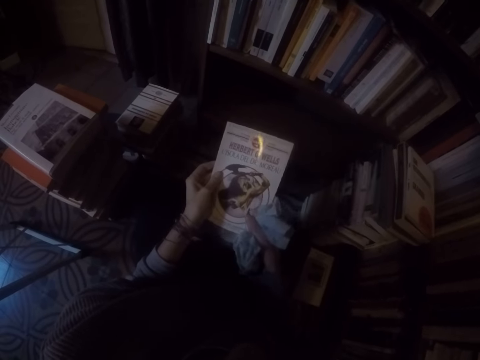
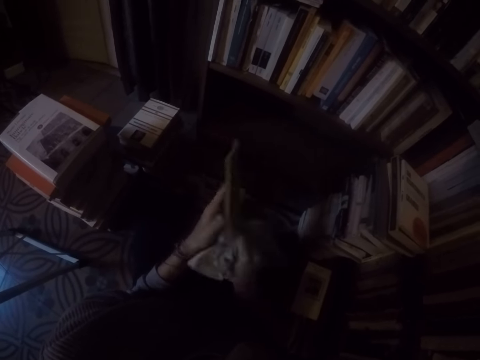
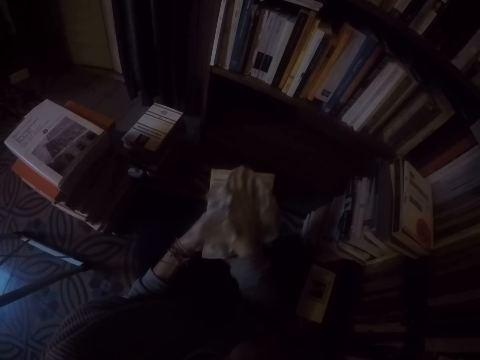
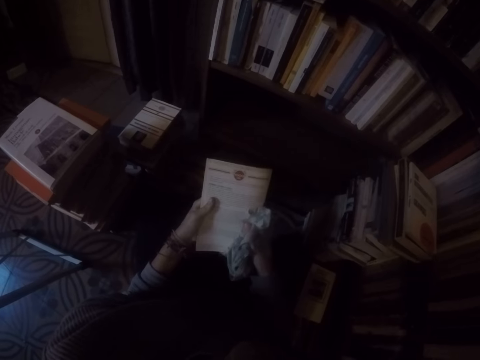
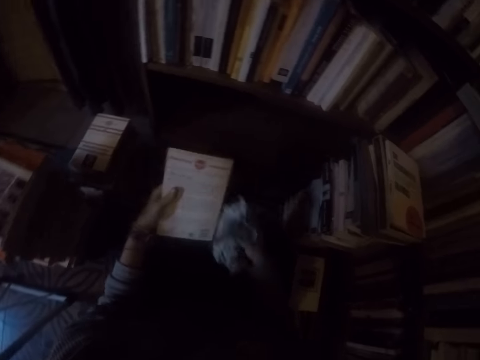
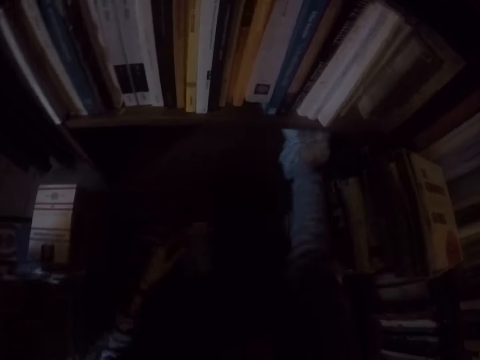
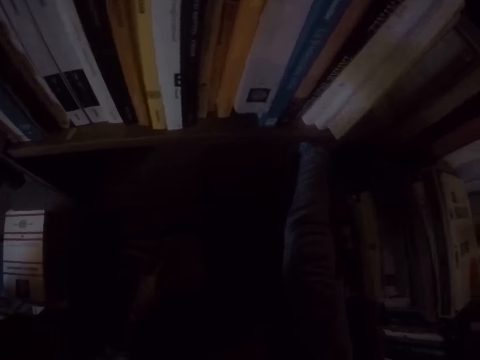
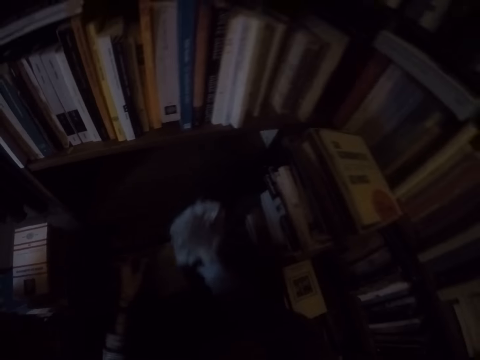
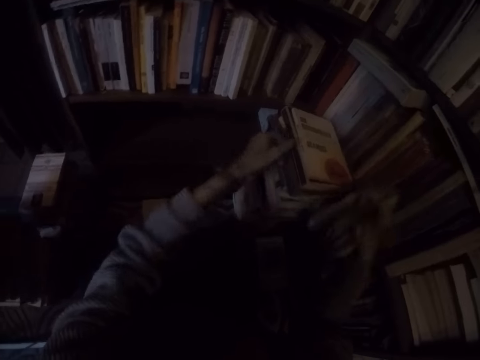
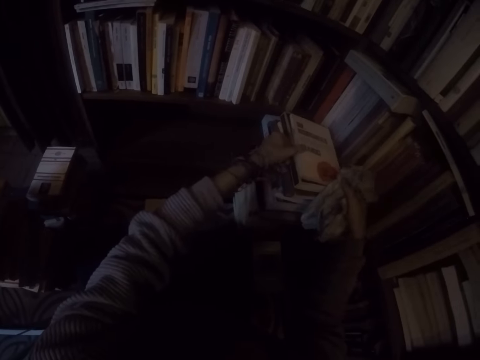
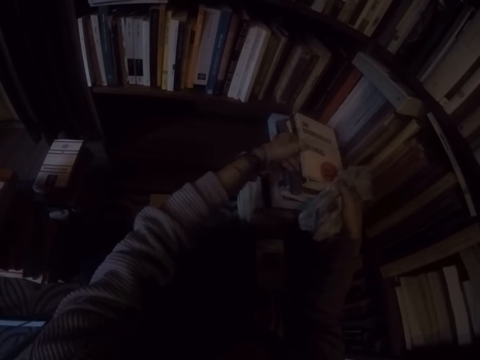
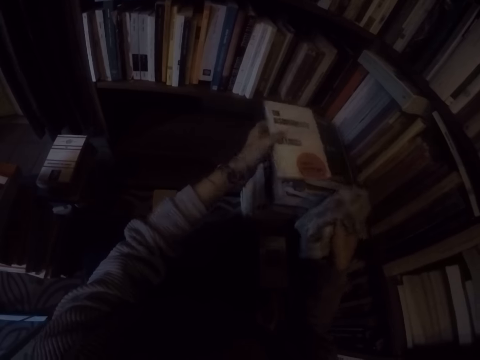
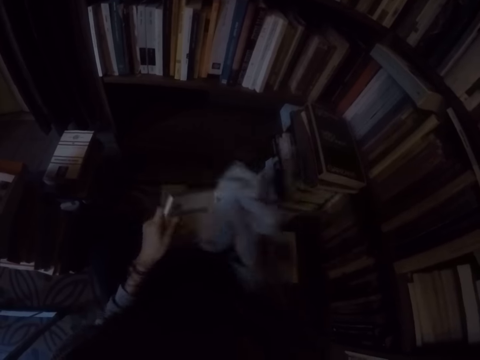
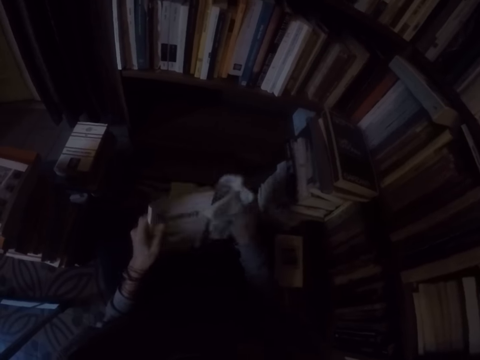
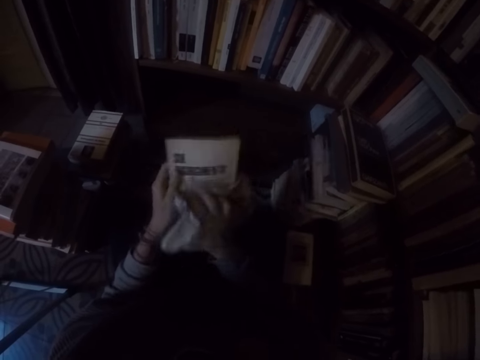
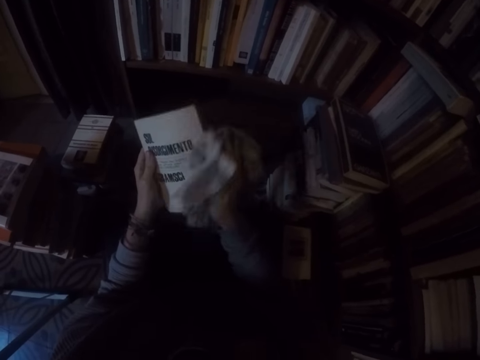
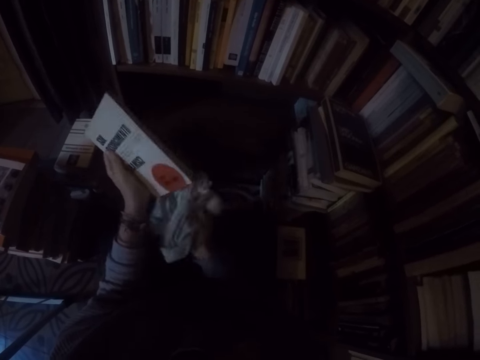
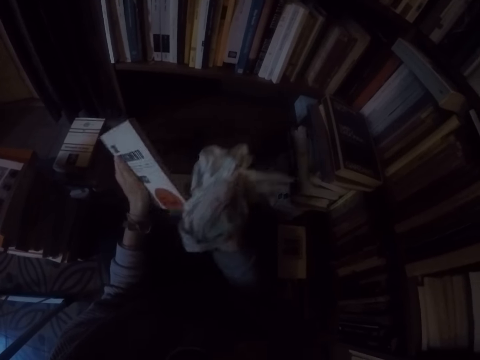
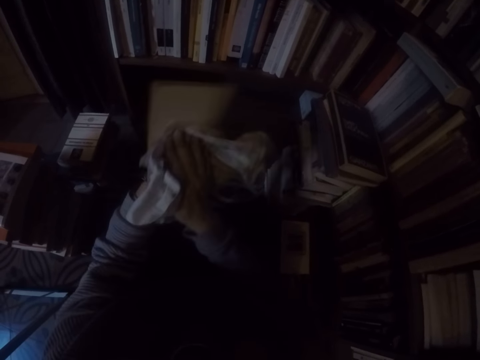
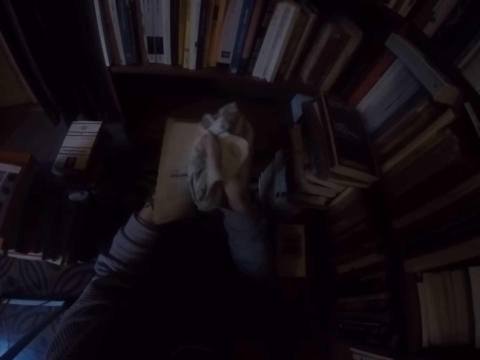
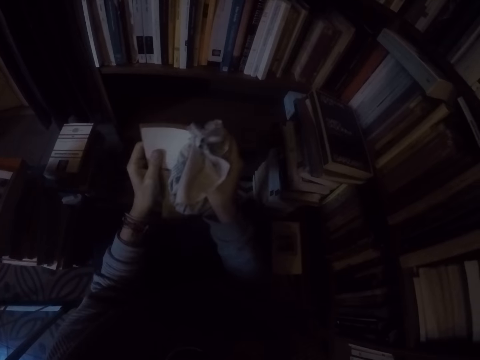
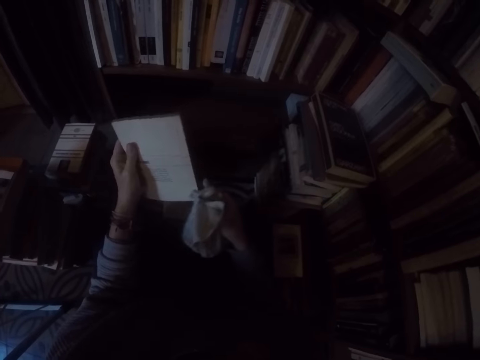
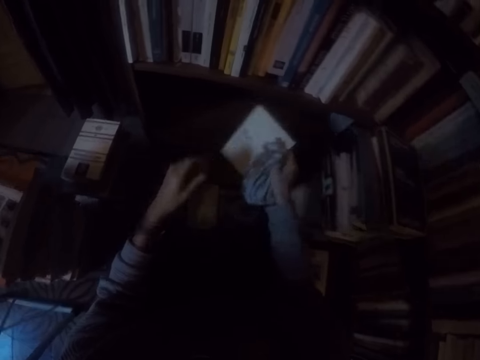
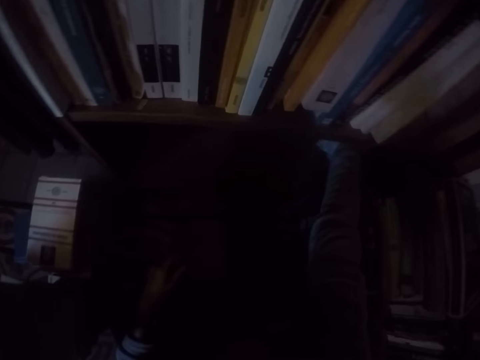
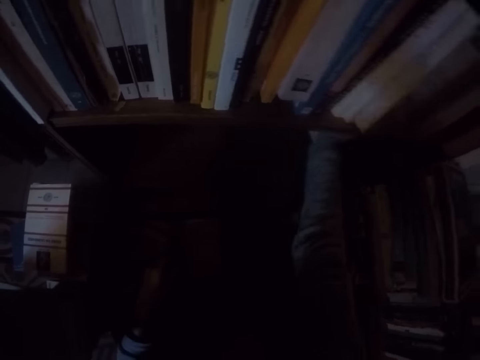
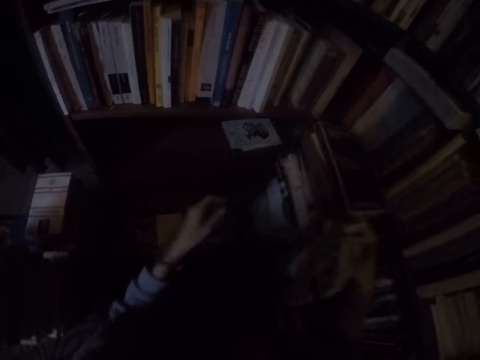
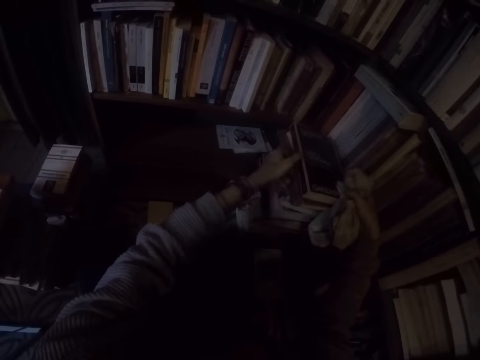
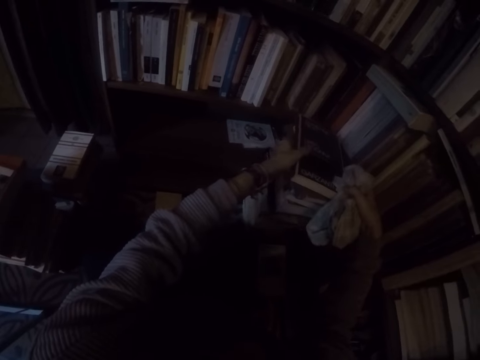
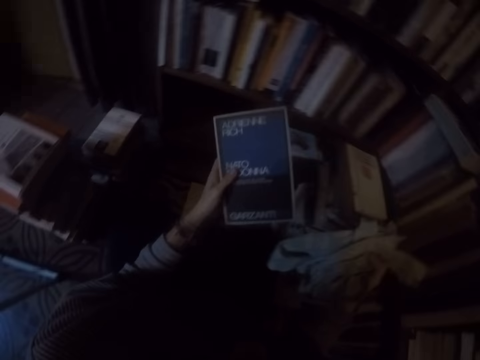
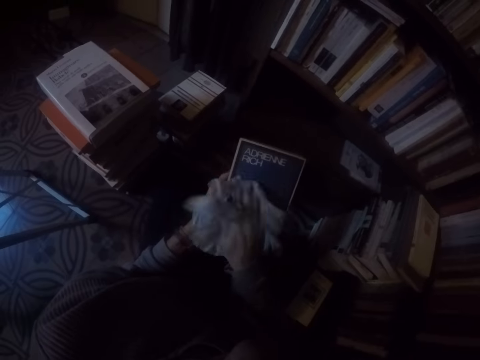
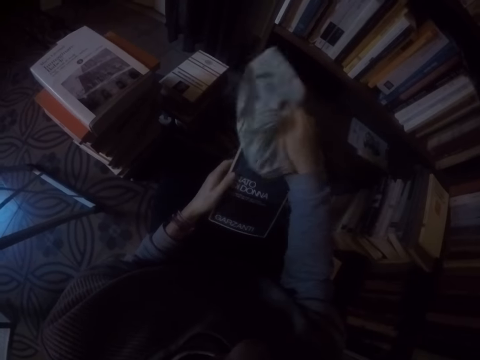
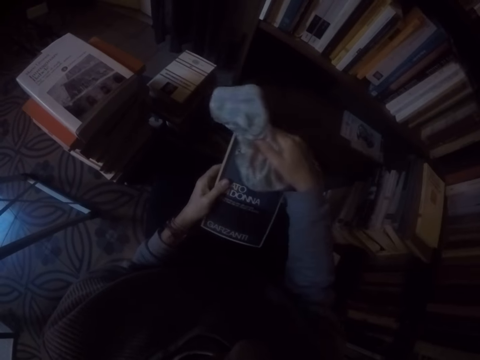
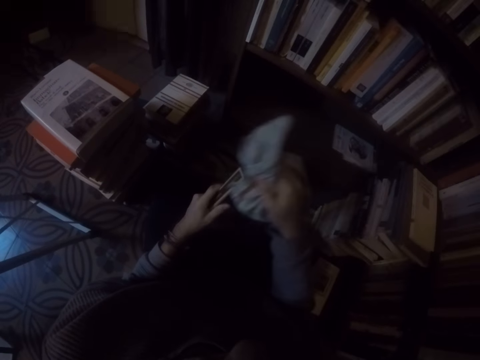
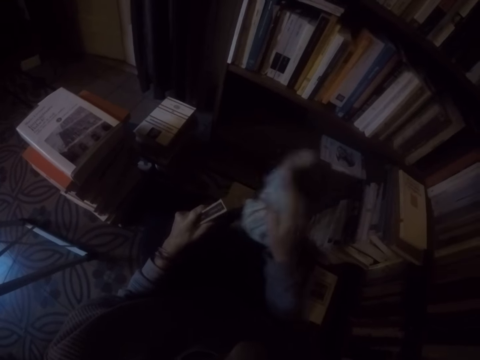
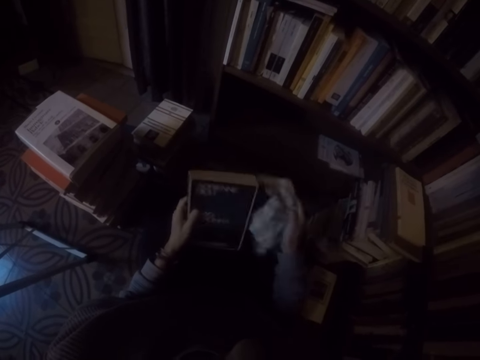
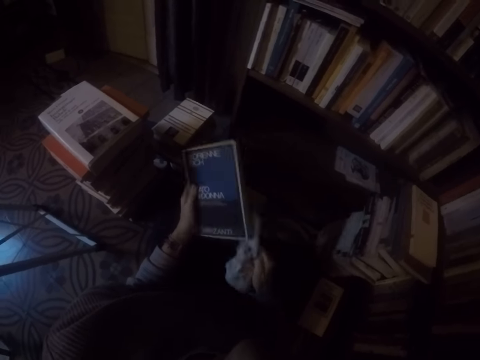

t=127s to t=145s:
The camera wearer places the book into the shelf with her right hand. She picks up a book on the ground with both hands. She wipes the book with the rag in her right hand. She places the book into the shelf with her right hand. She picks up a book on the ground with both hands. She wipes the book with the rag in her right hand.

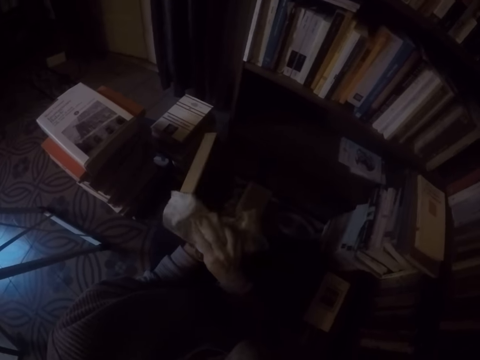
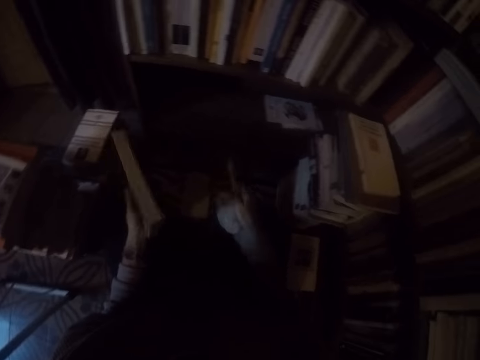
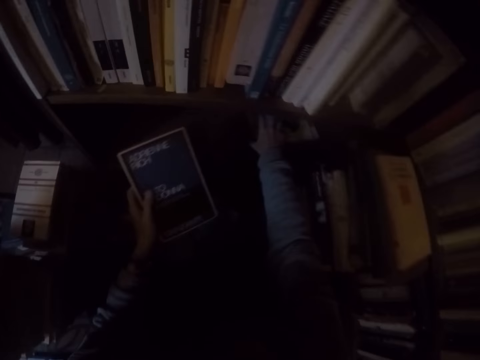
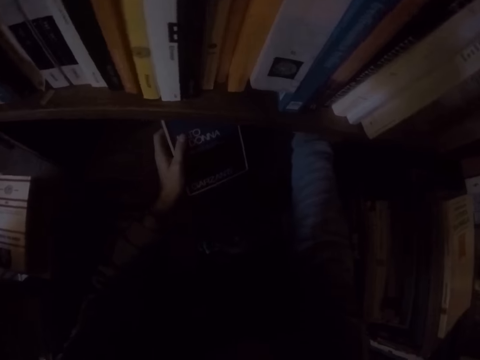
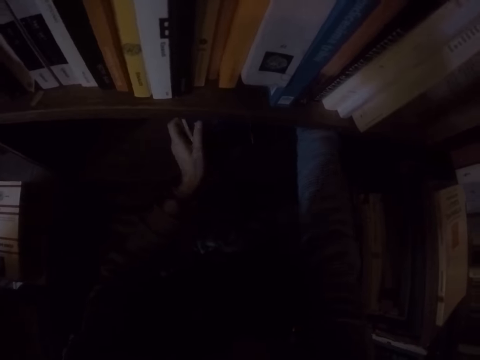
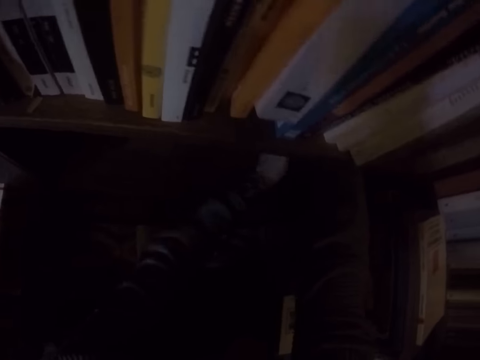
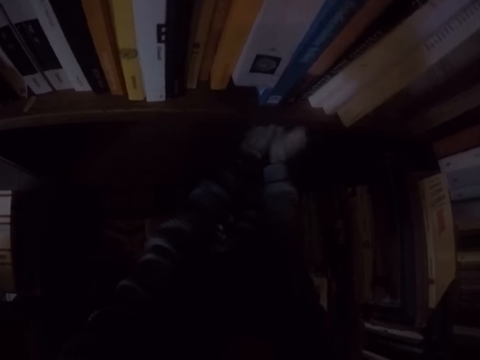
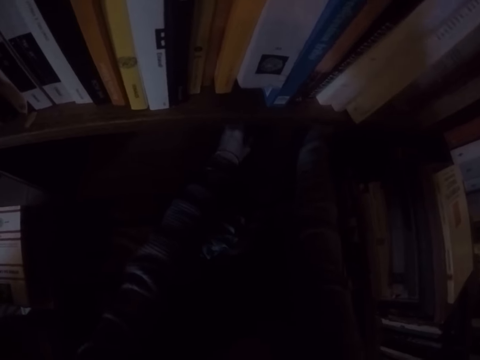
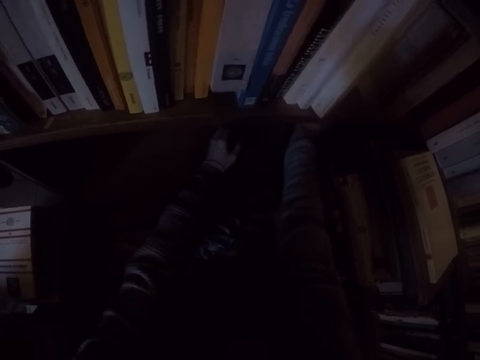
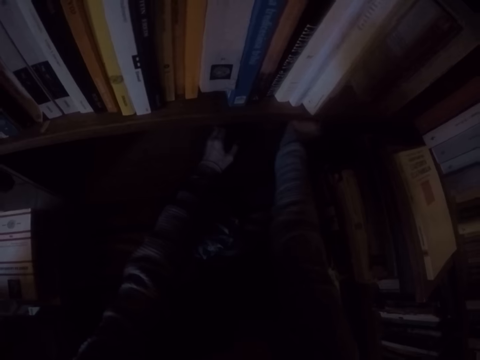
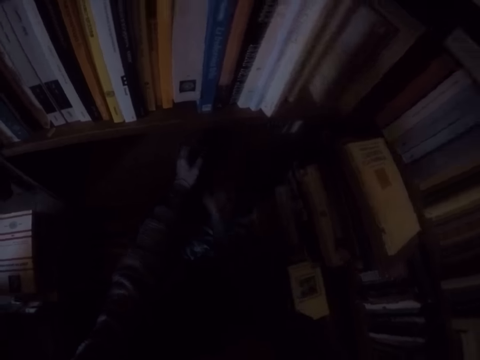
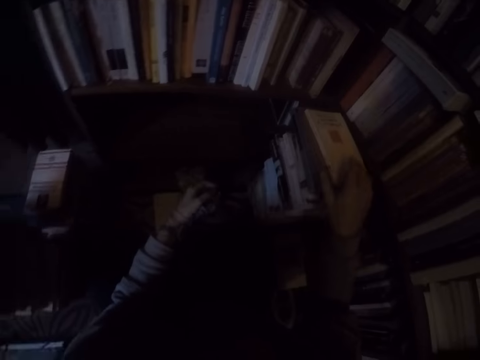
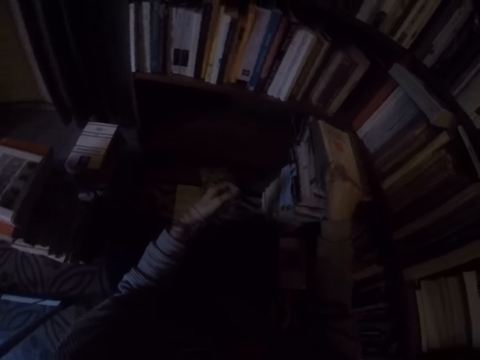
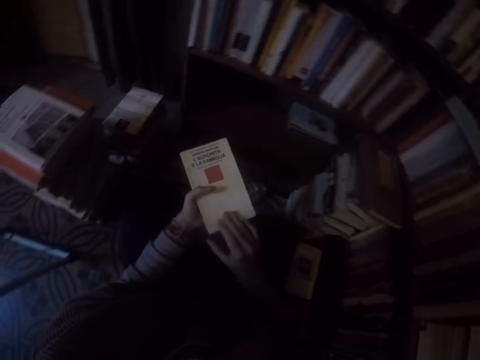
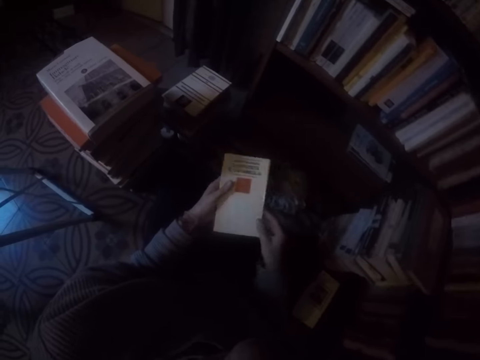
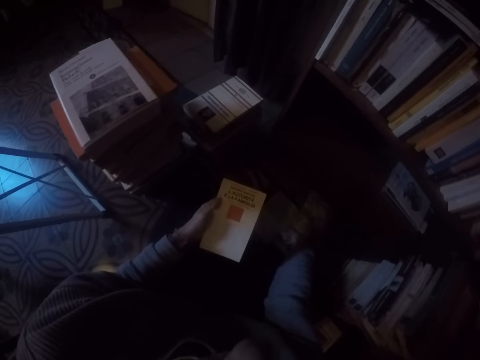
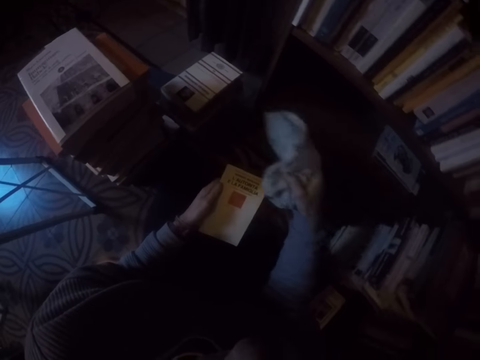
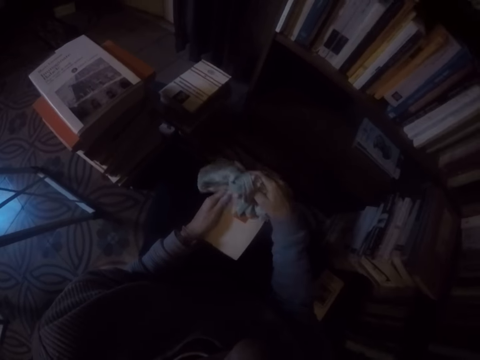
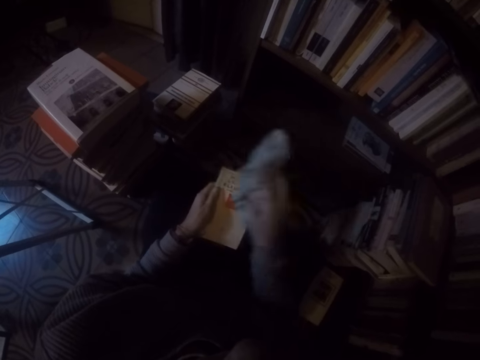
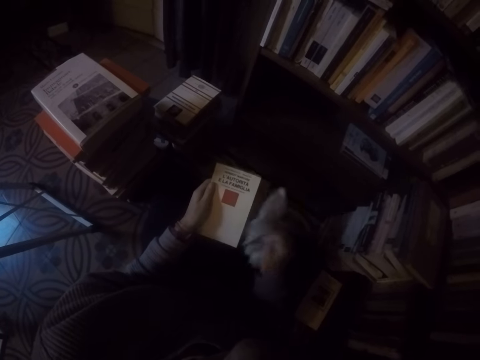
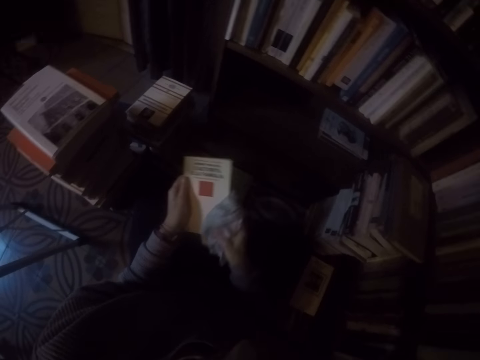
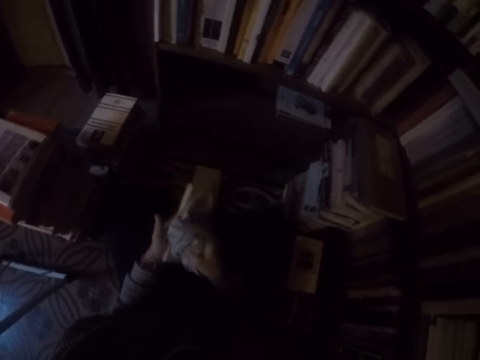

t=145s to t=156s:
The camera wearer drops the rag in her right hand to the ground. She adjusts a book in the shelf with her right hand. She drops the book in her left hand in the shelf. She picks up a book on the ground with her right hand and passes the book in her right hand to her left hand. She picks up the rag on the ground with her right hand. She wipes the book with the rag in her right hand.
